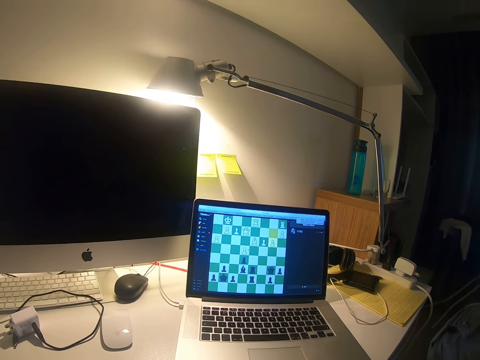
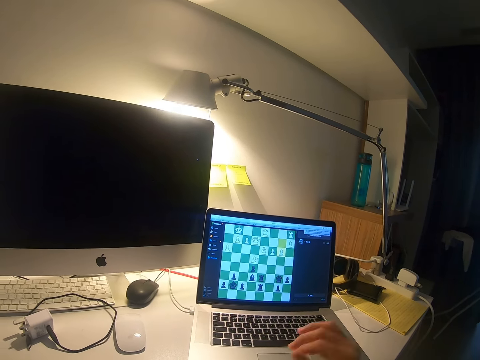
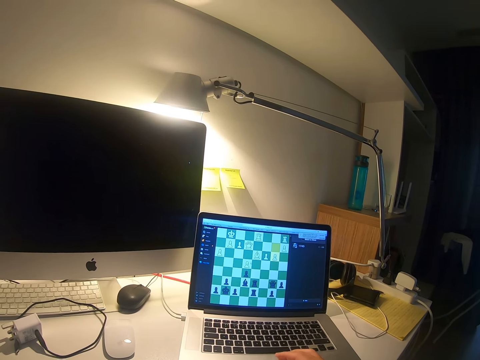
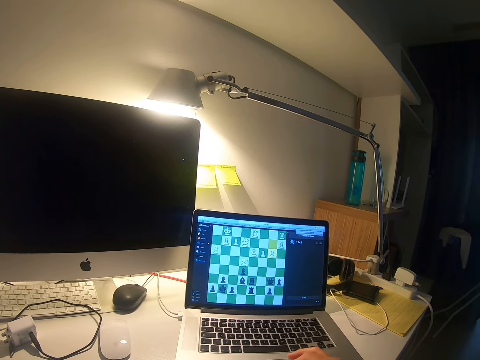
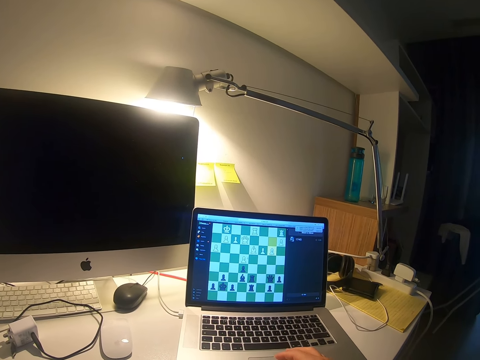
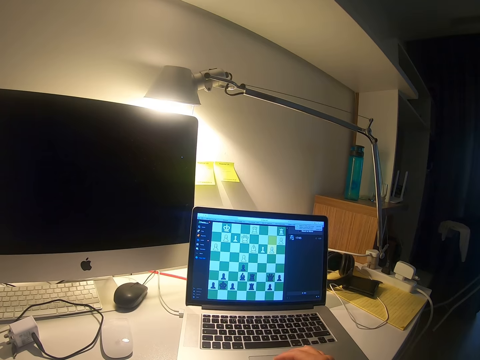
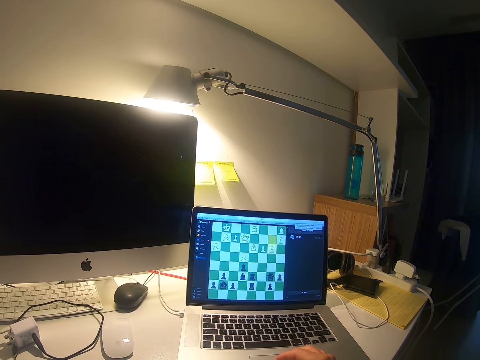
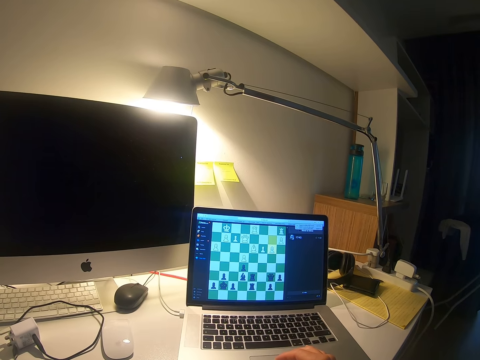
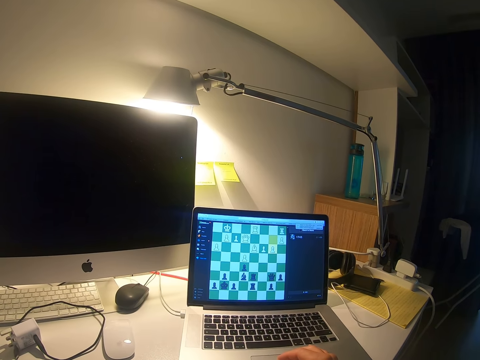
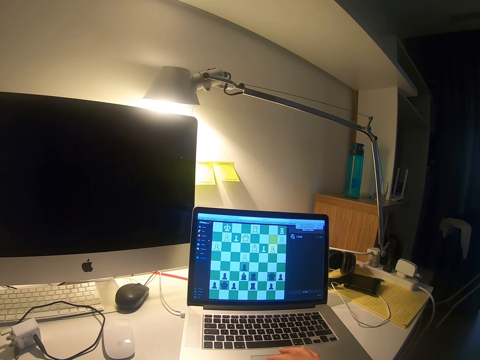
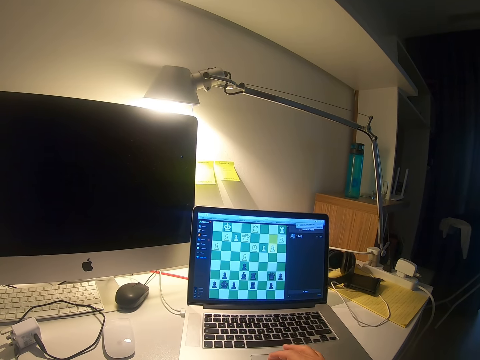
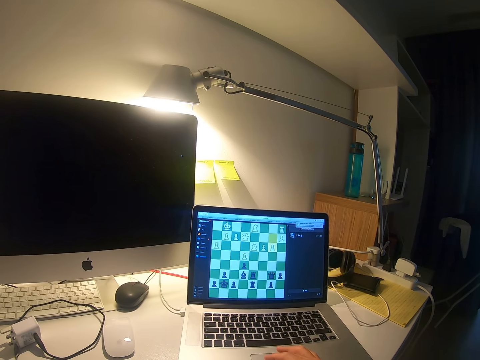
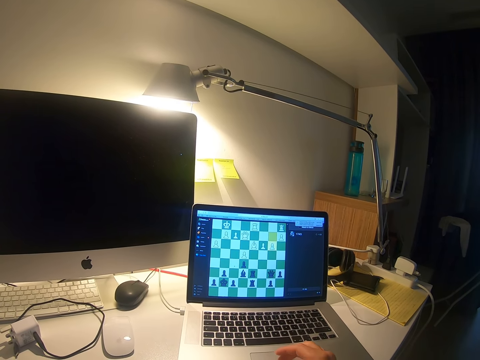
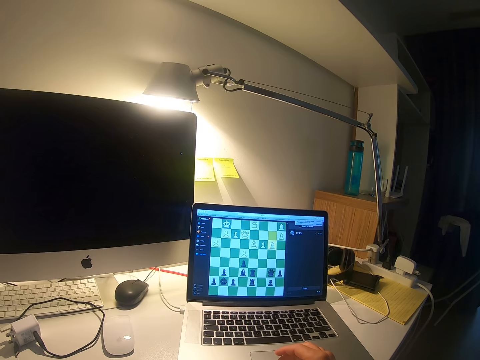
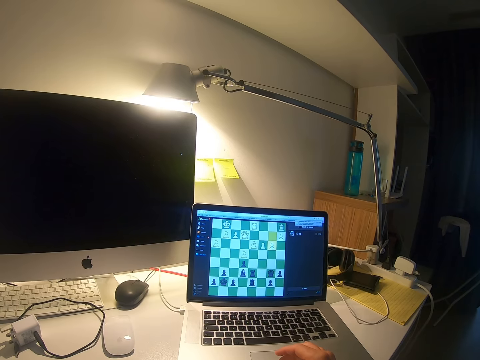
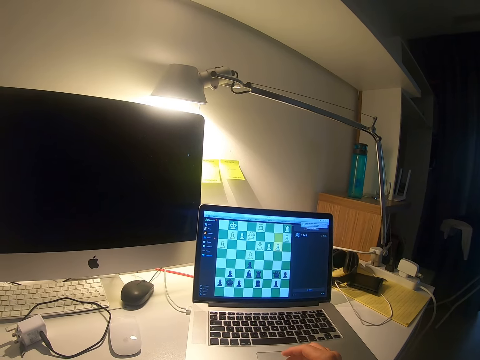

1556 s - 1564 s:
The camera wearer puts down his hand. He operates the laptop. He plays chess on the laptop.

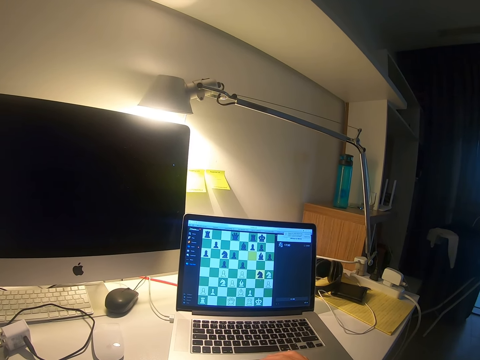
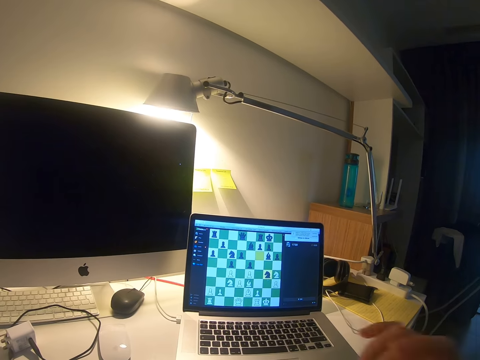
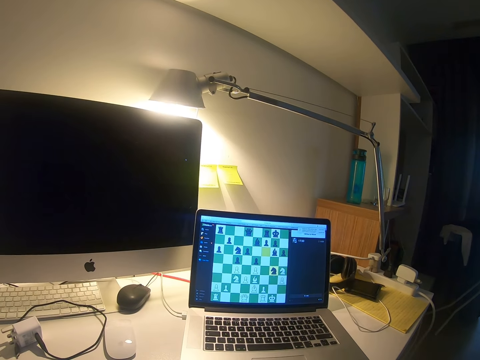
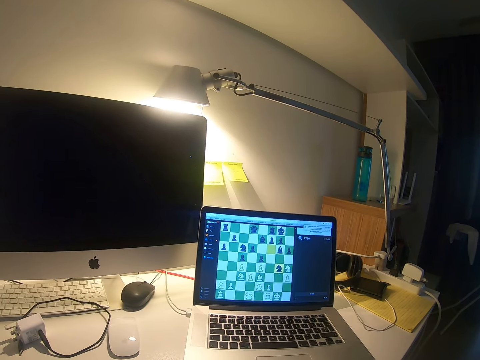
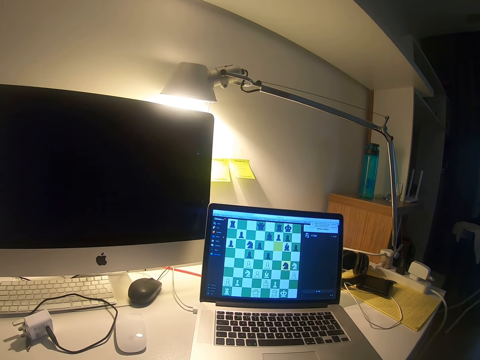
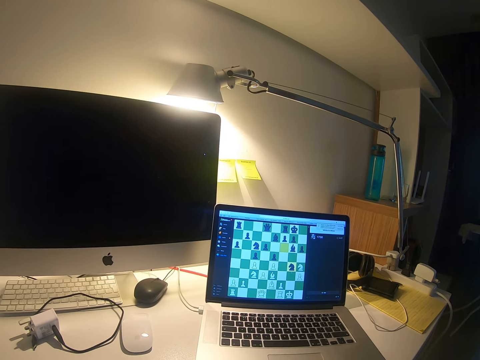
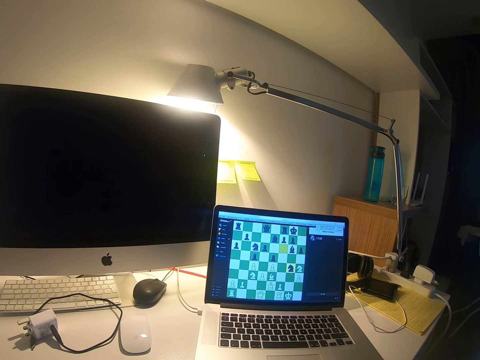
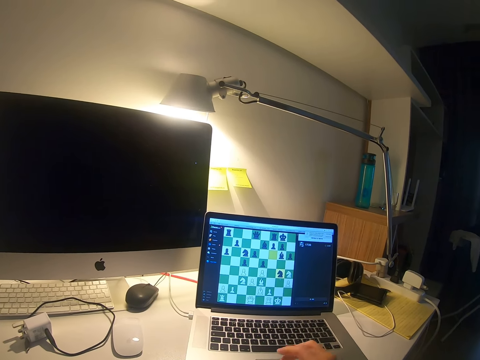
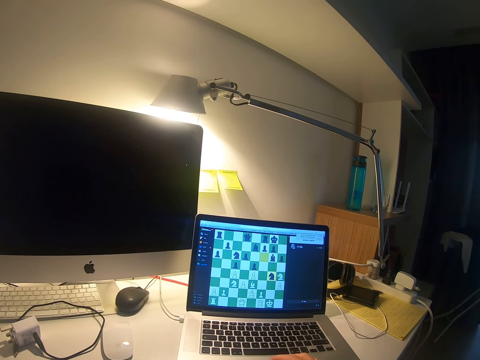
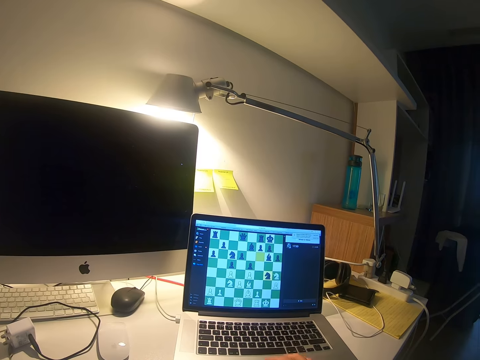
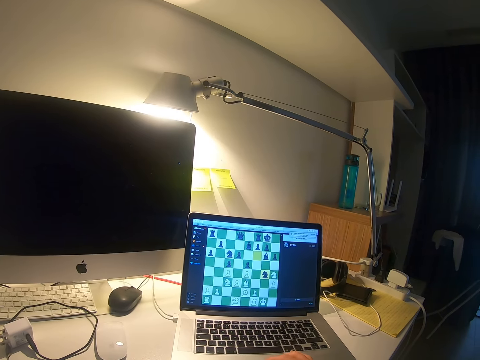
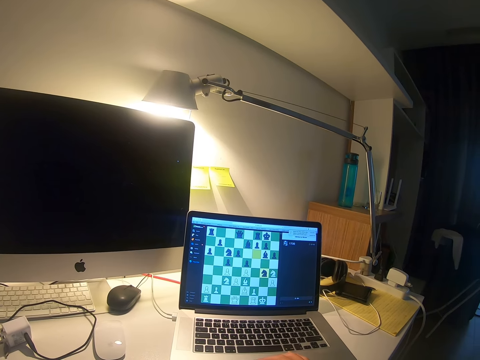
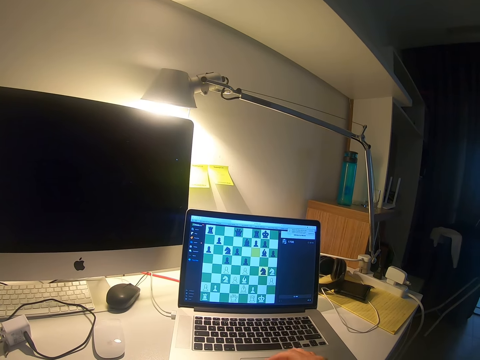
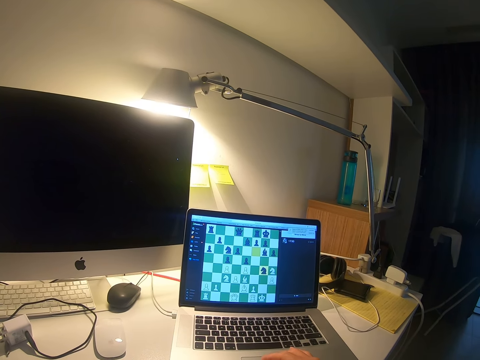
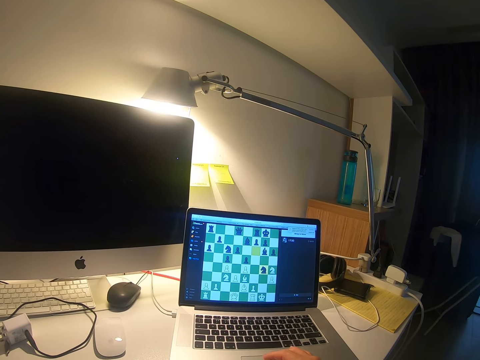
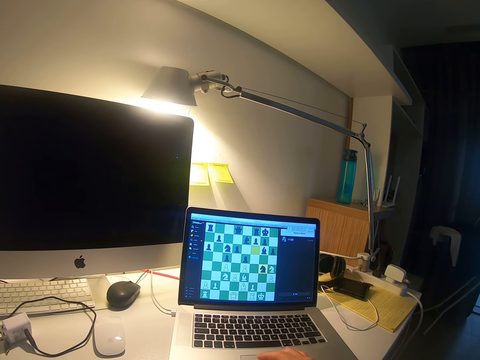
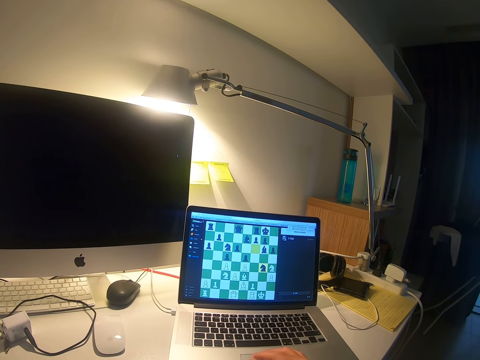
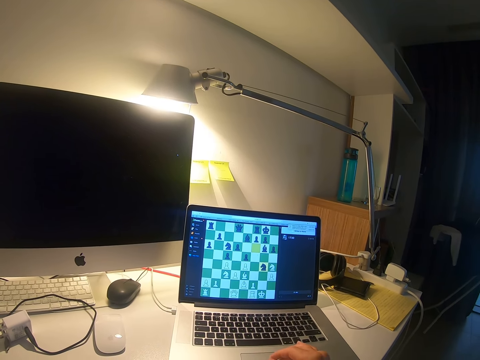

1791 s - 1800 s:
The camera wearer adjusts the camera. They operate the laptop.

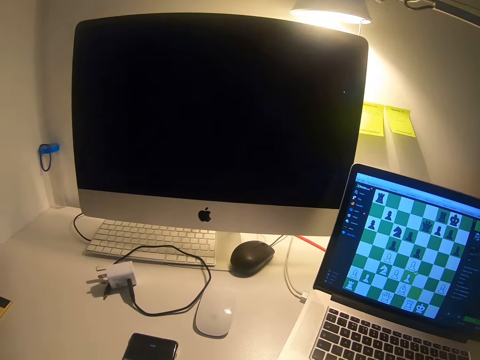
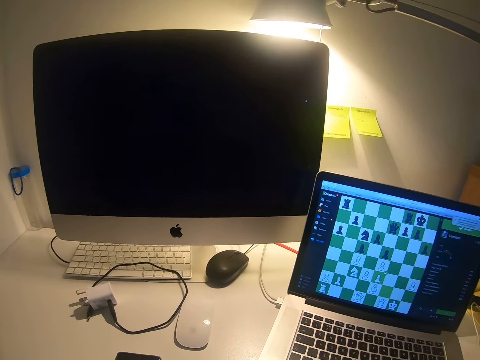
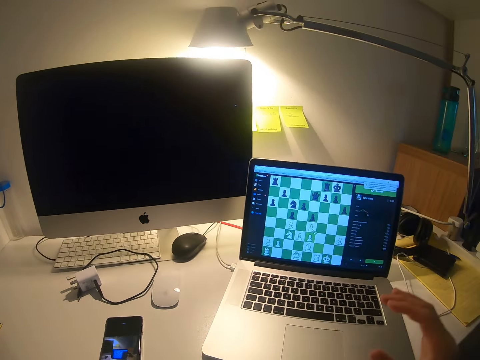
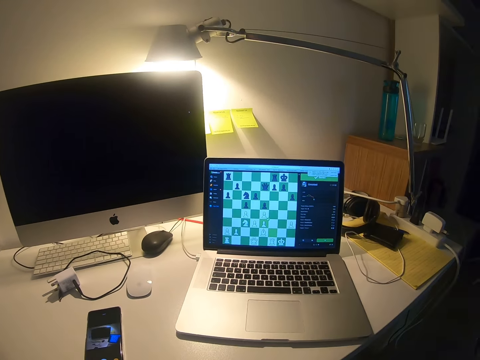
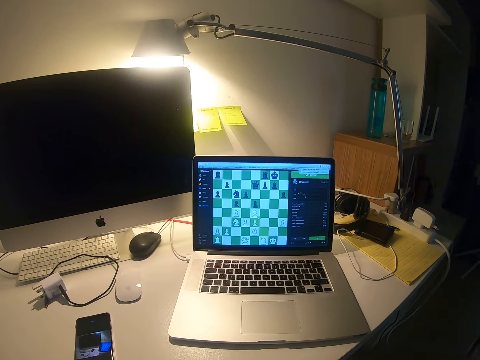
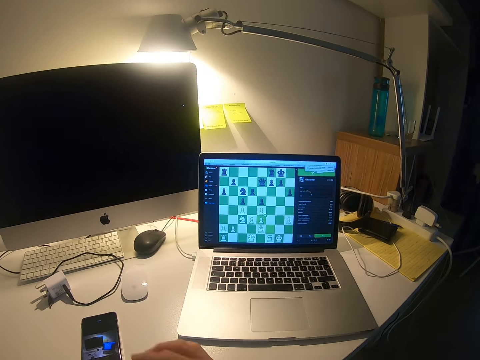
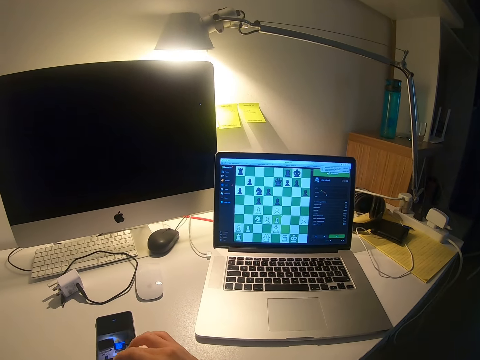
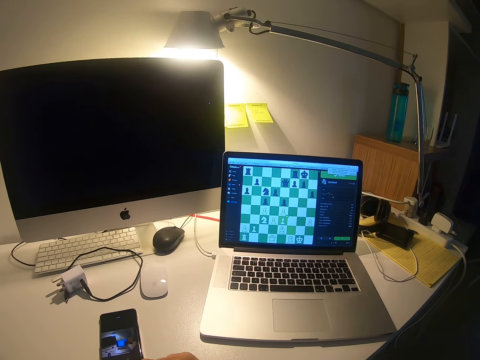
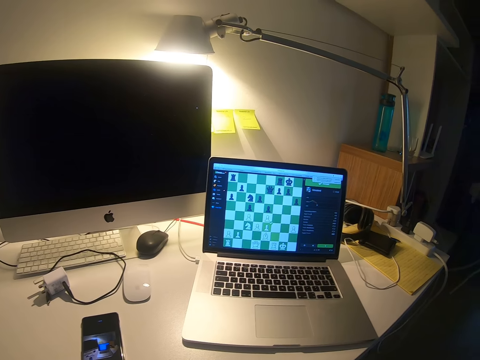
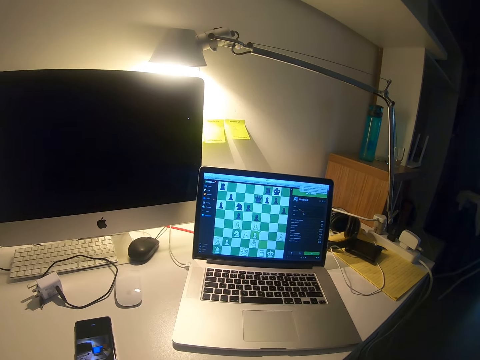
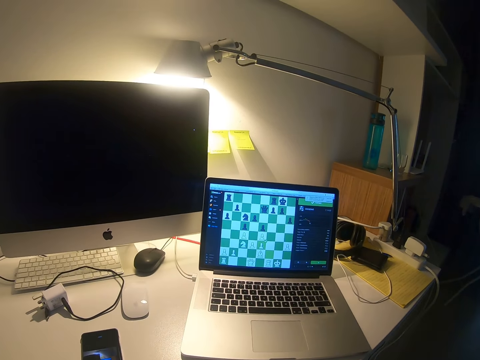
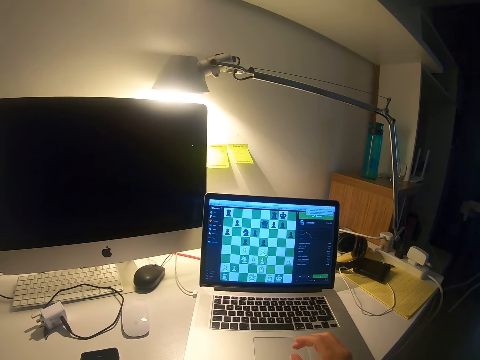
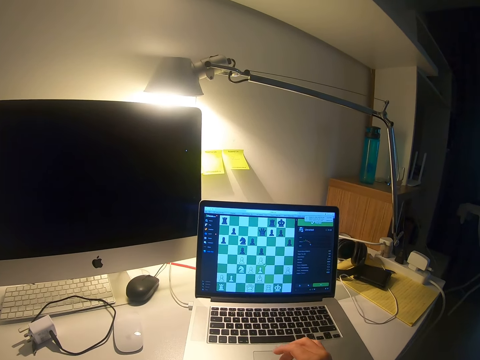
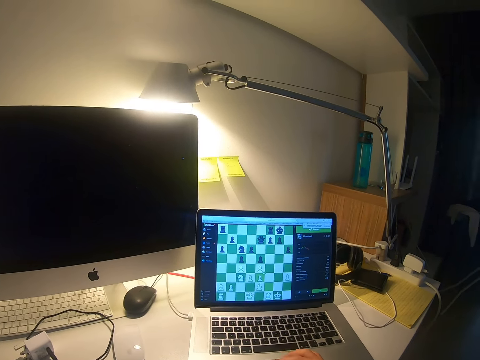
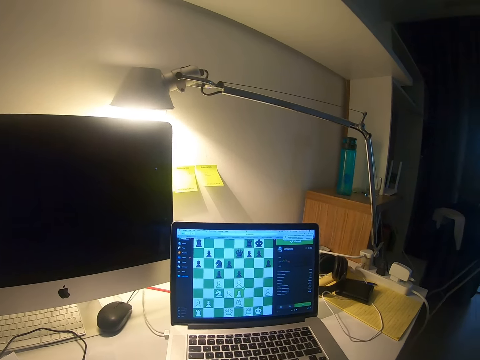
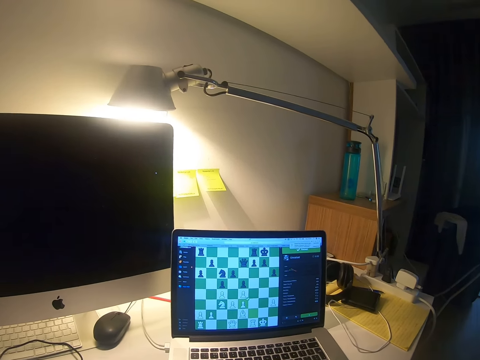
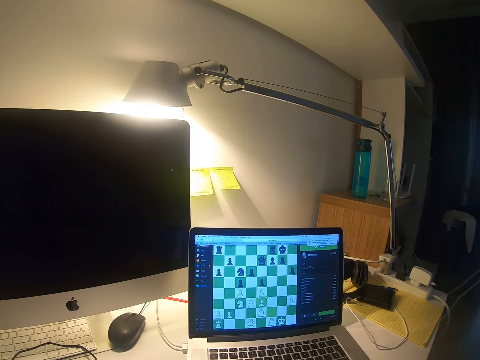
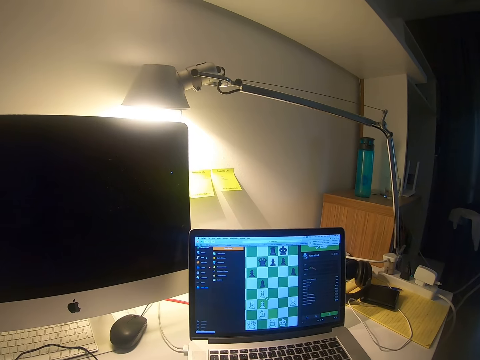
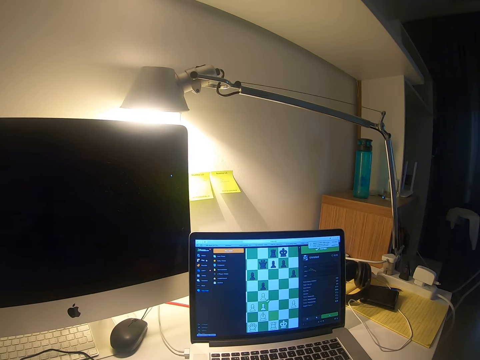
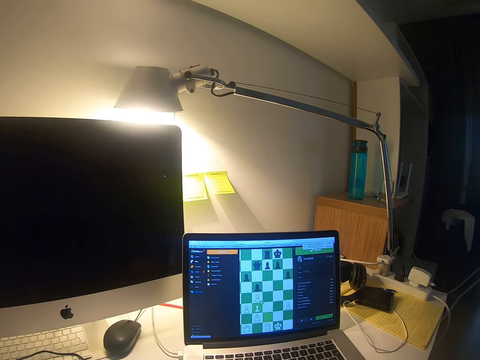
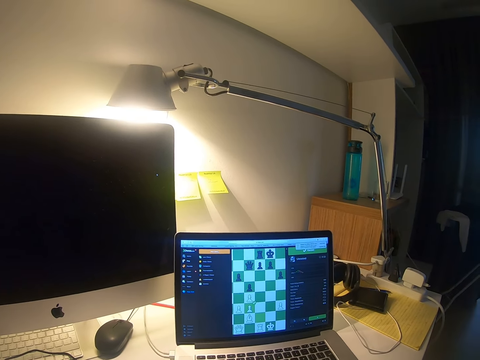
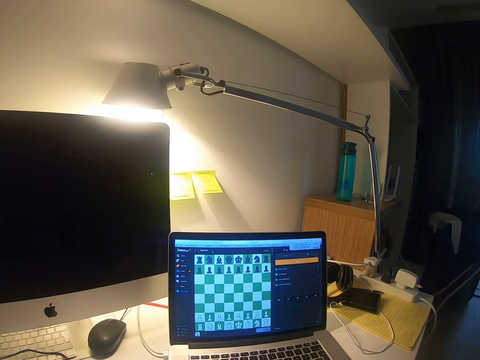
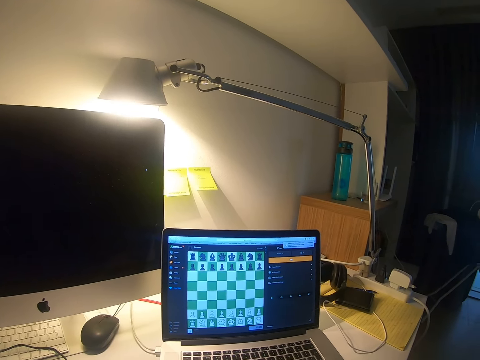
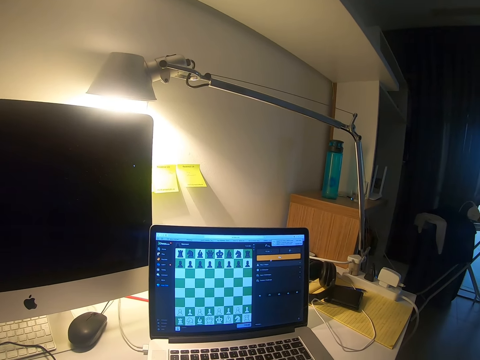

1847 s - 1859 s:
The camera wearer adjusts the camera. He lifts his hand. He operates the phone. He puts down his hand. He plays chess on the laptop. He operates the laptop.
